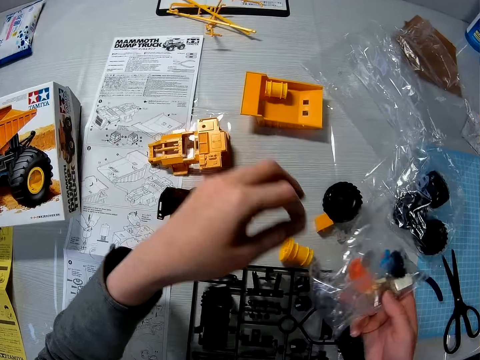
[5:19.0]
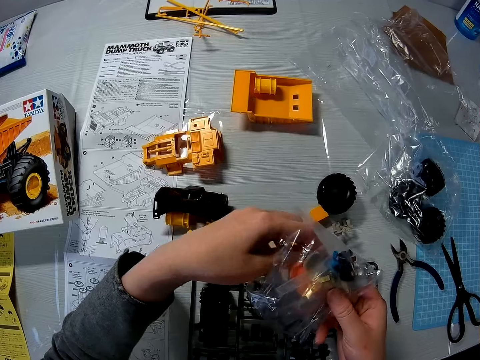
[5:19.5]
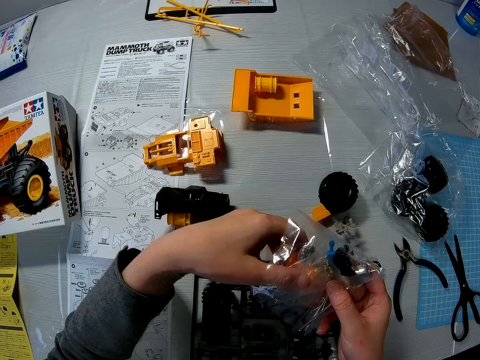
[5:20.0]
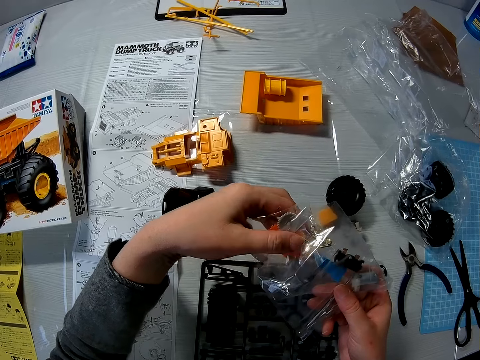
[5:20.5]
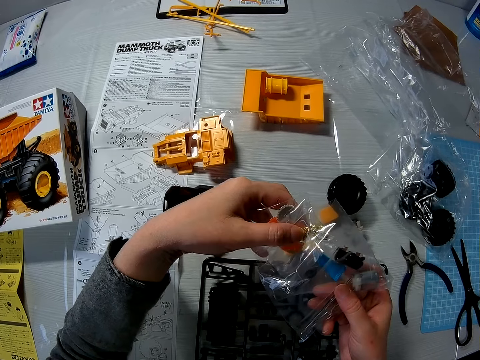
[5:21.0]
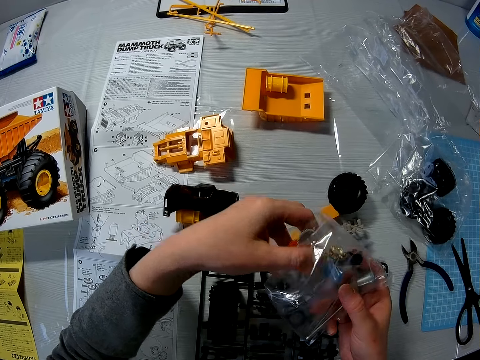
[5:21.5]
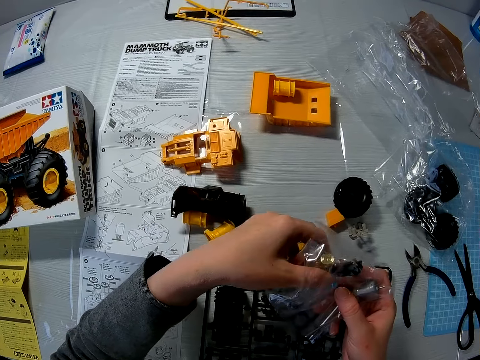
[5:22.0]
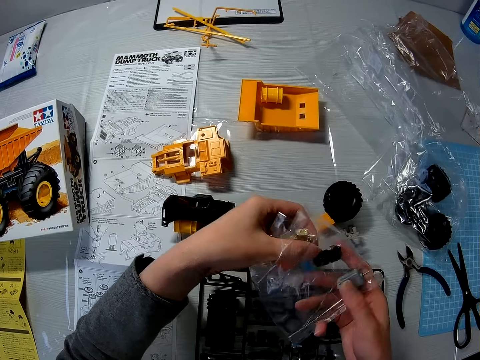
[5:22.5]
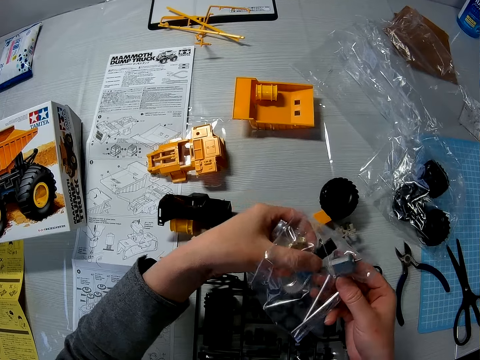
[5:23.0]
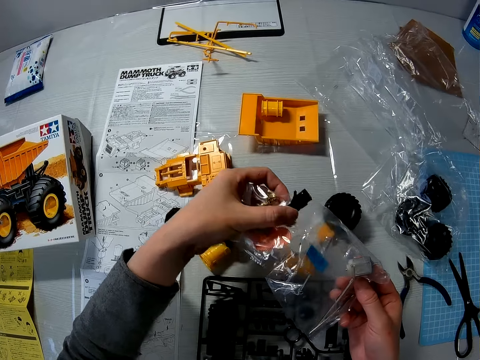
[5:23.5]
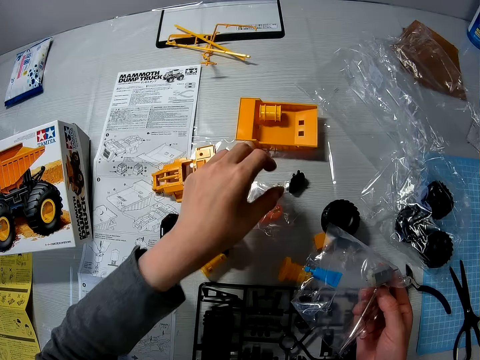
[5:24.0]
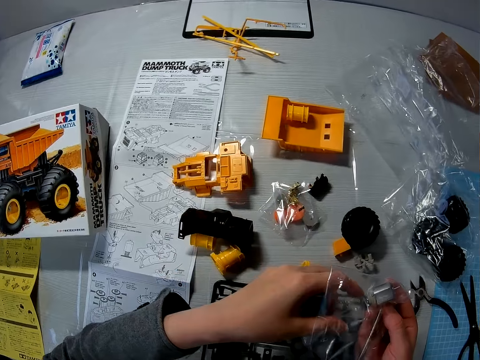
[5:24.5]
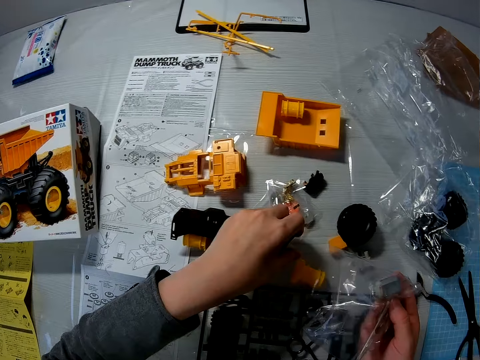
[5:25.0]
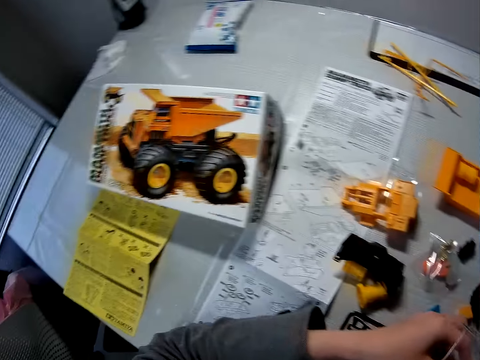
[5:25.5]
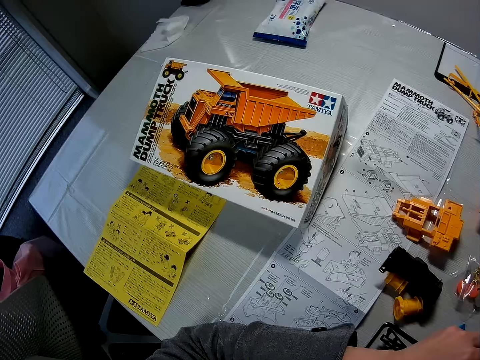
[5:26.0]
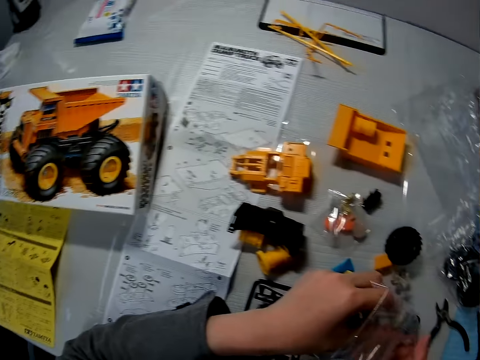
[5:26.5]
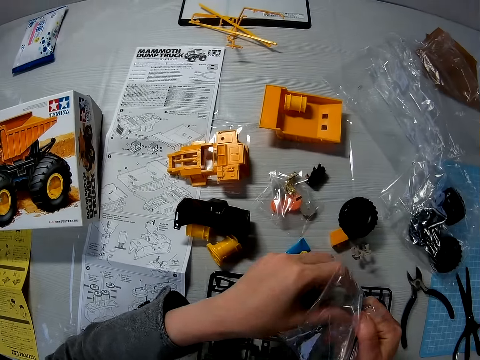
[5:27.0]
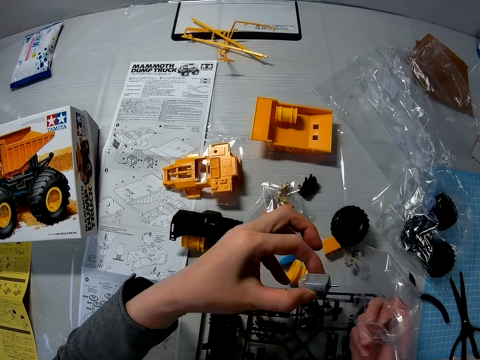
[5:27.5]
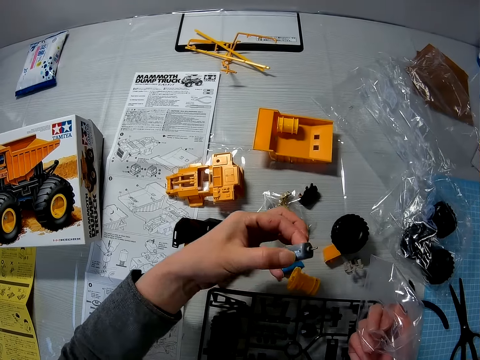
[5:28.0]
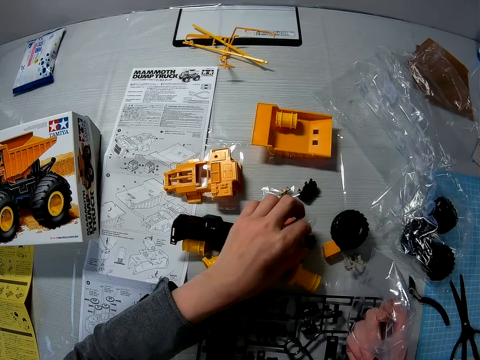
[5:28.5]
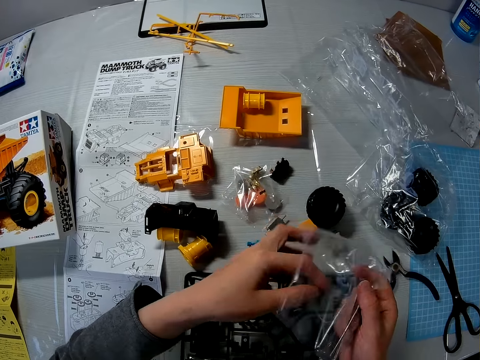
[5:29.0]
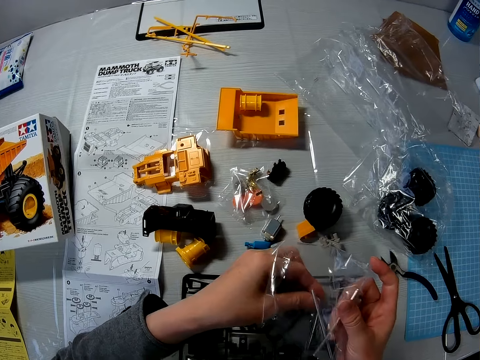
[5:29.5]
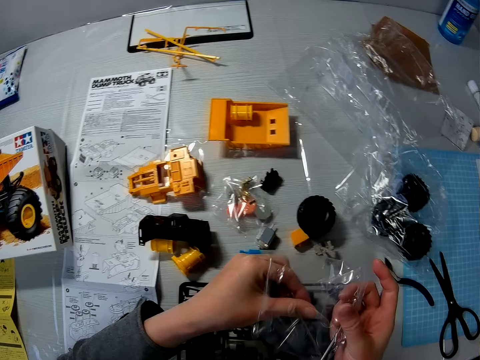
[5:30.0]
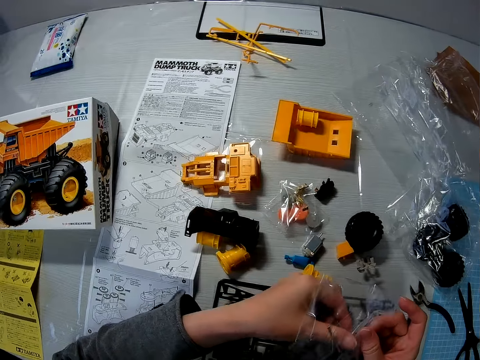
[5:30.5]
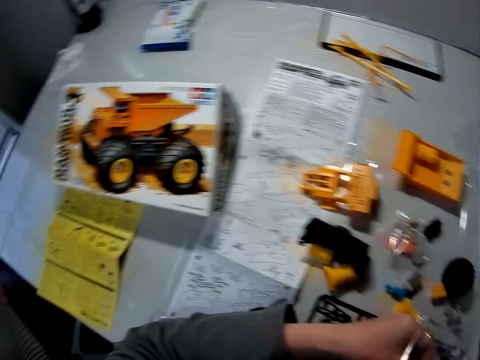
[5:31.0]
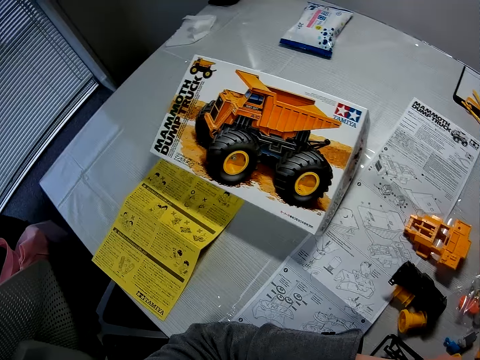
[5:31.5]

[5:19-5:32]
The camera wearer picks out the toy parts from the nylon paper. They put the toy parts on the table. They pick out the toy parts from the nylon paper. They place a toy component on the table.

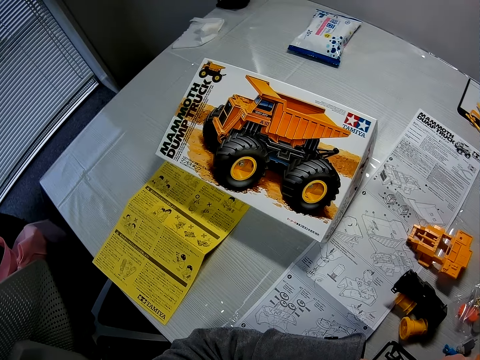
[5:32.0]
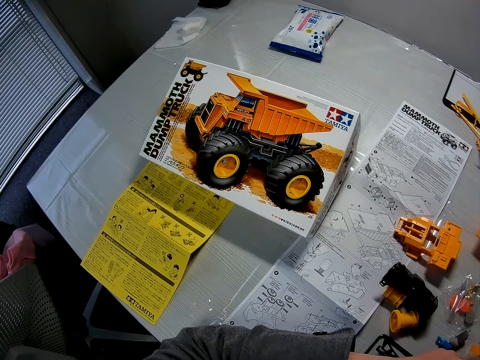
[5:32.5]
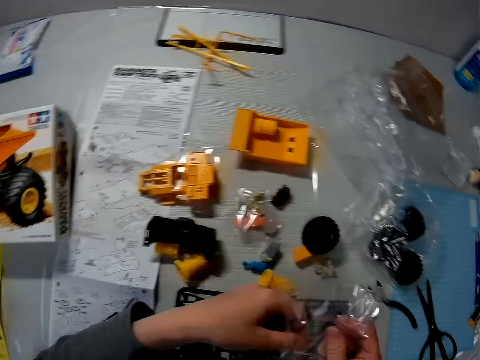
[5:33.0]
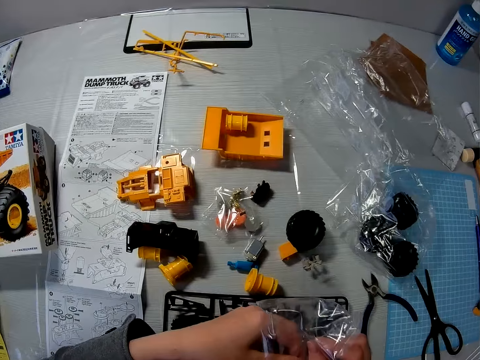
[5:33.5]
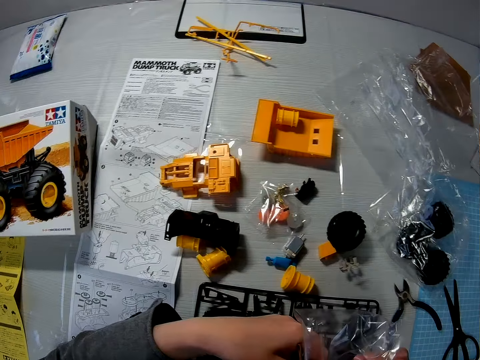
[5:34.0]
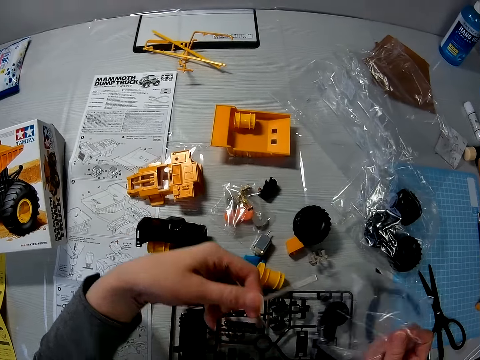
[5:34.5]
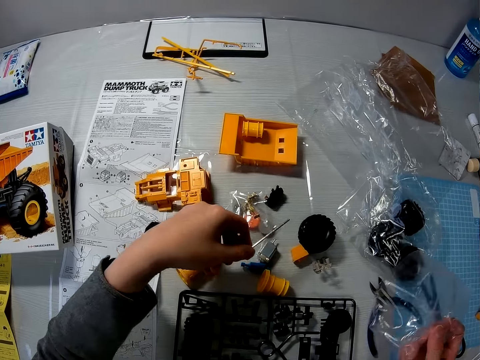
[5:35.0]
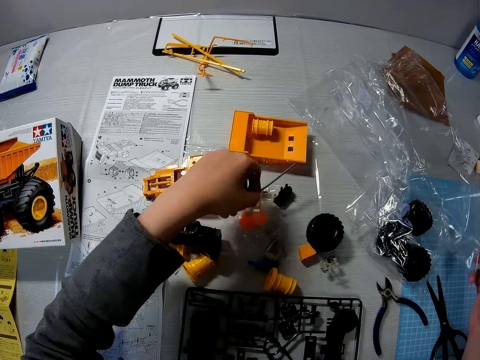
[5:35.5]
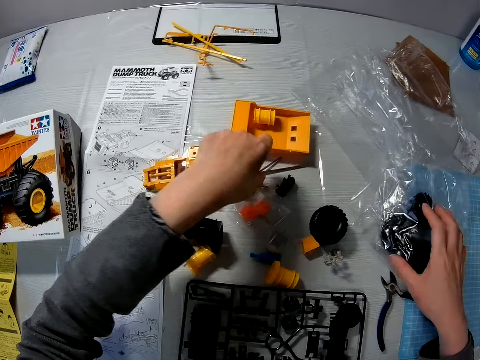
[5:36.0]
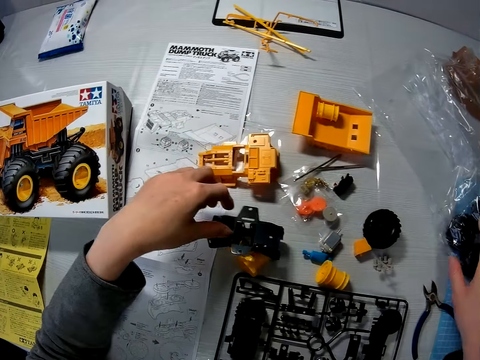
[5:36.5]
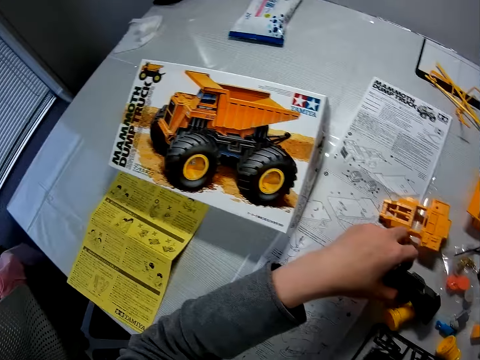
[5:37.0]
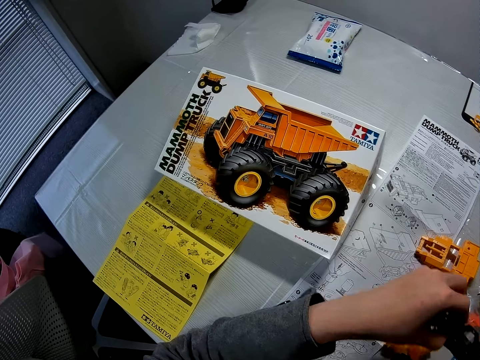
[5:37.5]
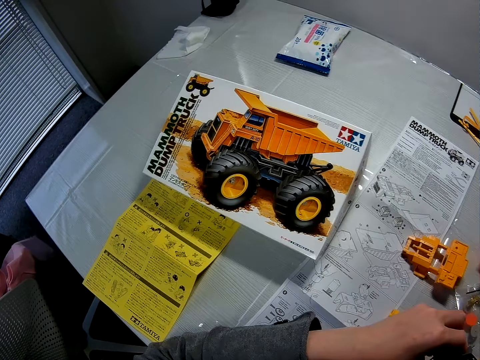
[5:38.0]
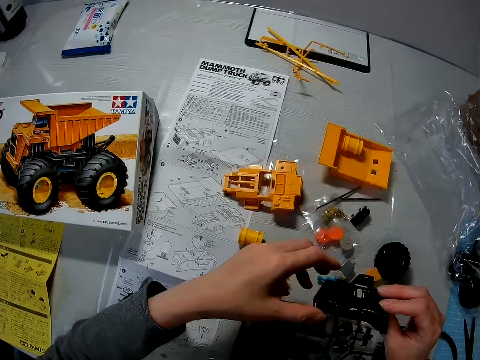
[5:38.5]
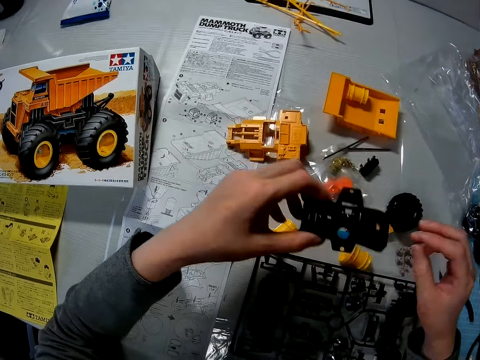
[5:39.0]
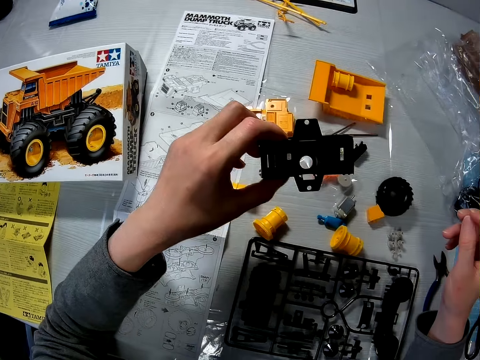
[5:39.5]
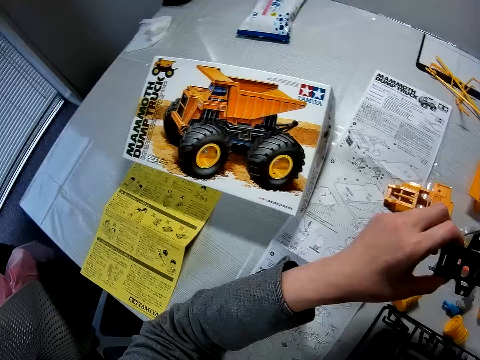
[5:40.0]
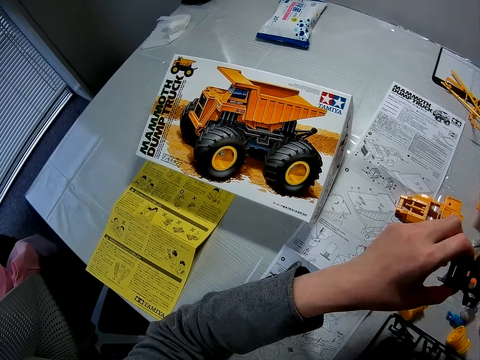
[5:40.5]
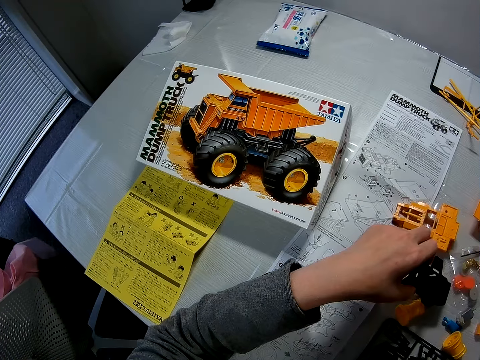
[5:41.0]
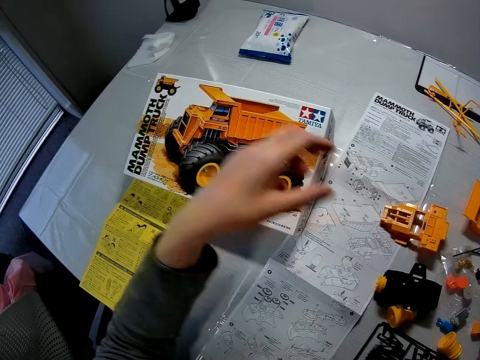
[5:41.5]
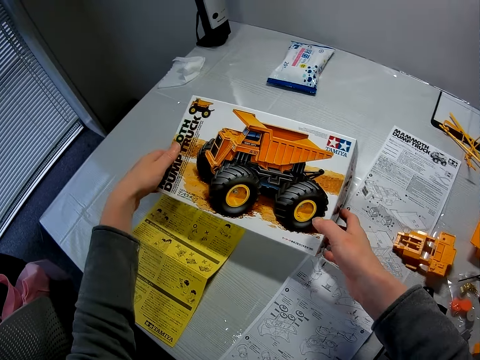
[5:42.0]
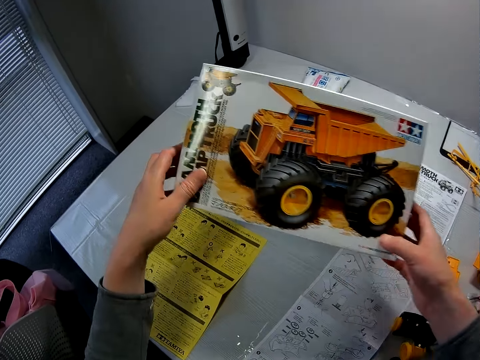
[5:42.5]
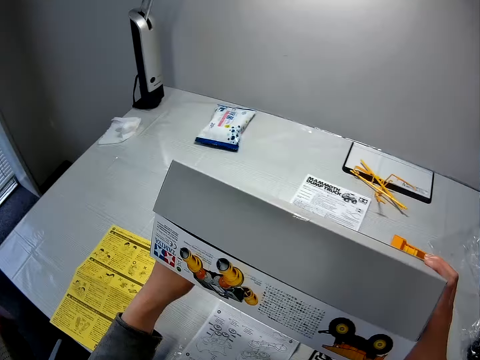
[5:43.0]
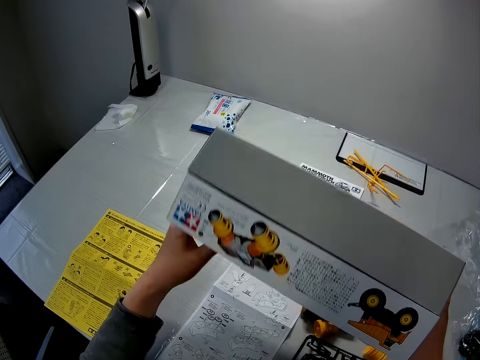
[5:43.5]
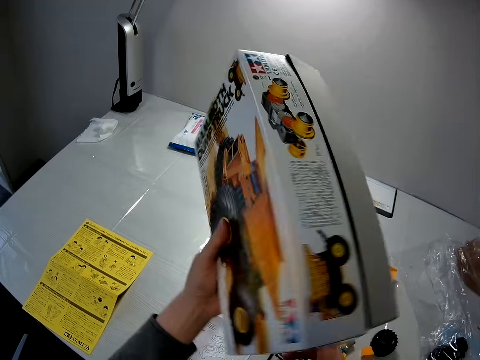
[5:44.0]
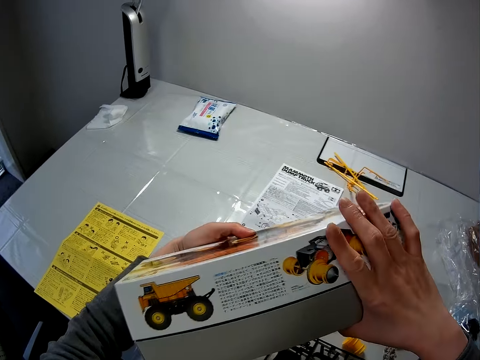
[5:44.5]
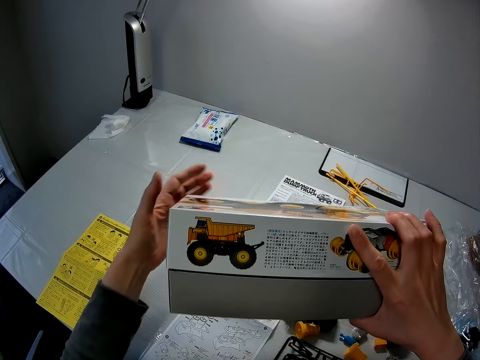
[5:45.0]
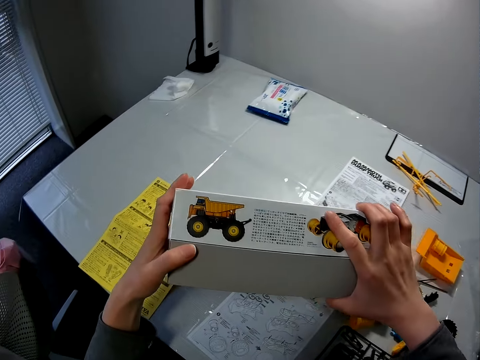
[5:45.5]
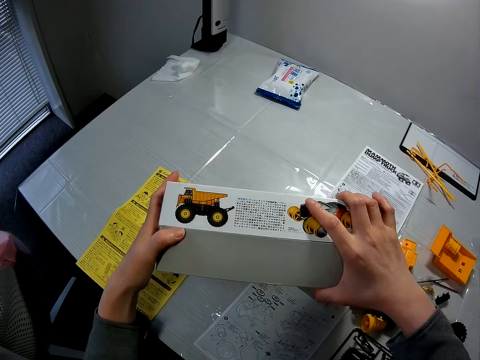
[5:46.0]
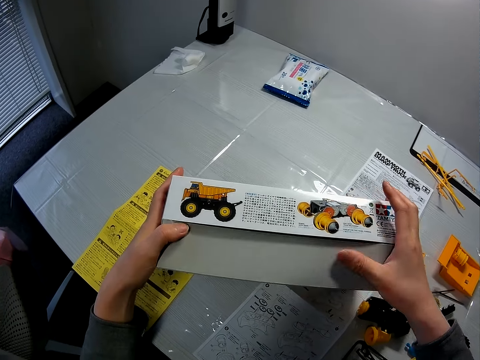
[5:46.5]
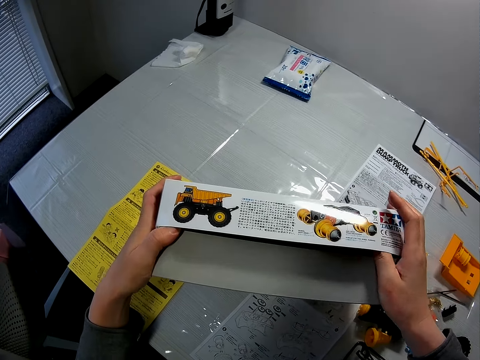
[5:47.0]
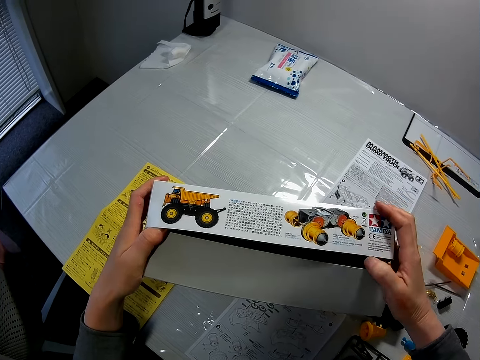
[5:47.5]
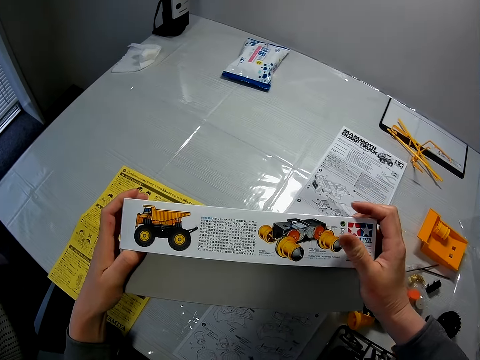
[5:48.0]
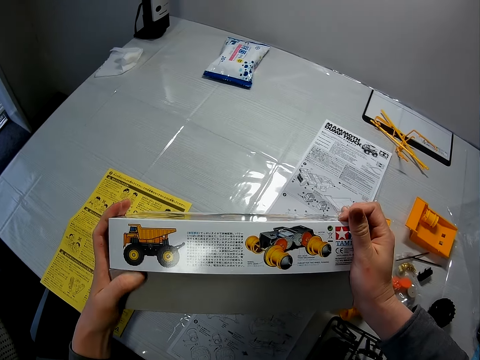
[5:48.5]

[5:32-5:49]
The camera wearer takes a toy component from the wrapper. They place the toy component on the table. They drop the wrapper on the table. They pick up a toy component from the table. They drop the toy component on the table. They pick up the box of toy parts. They carry the box from the table. They rotate the box. They place the box on the table.
